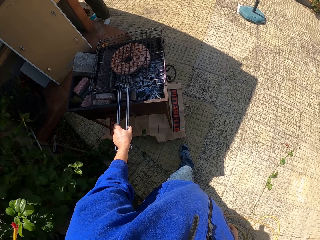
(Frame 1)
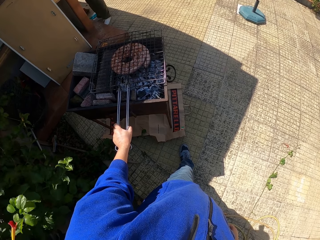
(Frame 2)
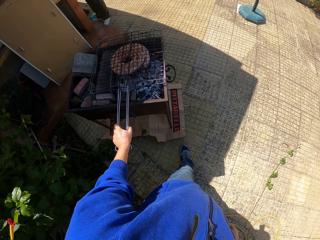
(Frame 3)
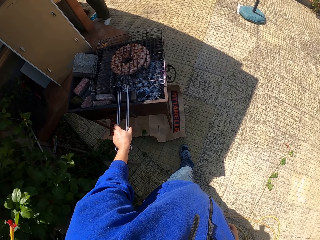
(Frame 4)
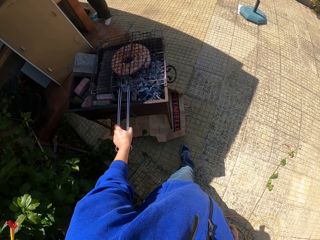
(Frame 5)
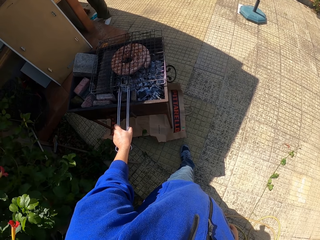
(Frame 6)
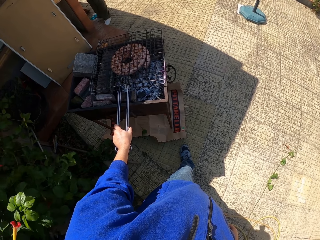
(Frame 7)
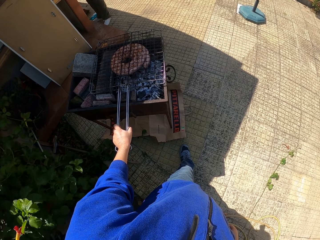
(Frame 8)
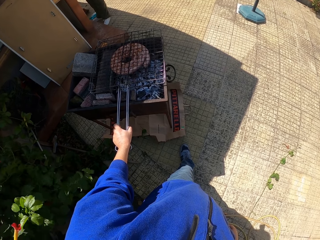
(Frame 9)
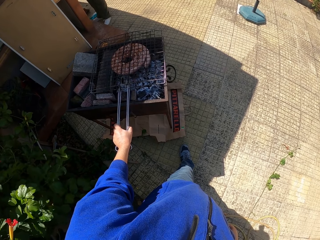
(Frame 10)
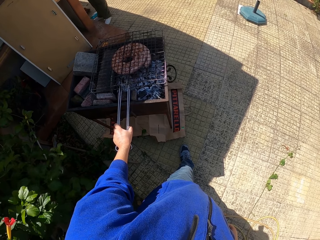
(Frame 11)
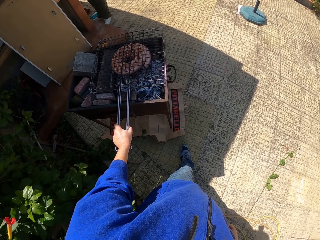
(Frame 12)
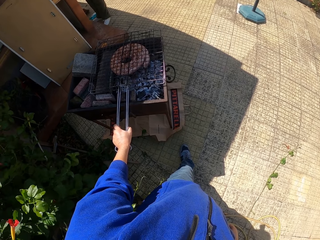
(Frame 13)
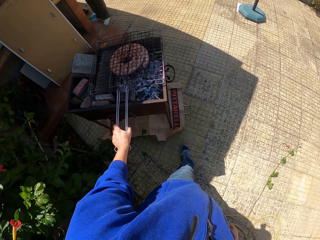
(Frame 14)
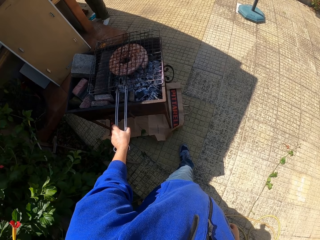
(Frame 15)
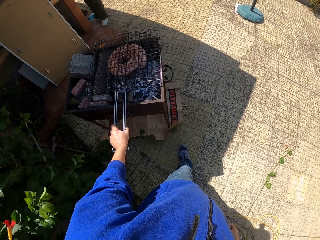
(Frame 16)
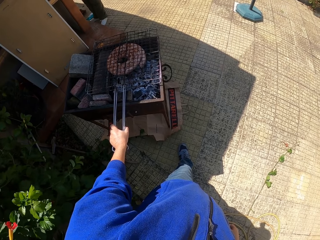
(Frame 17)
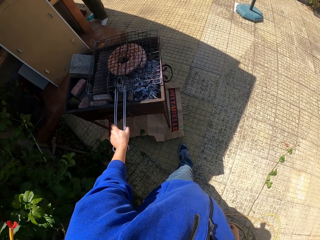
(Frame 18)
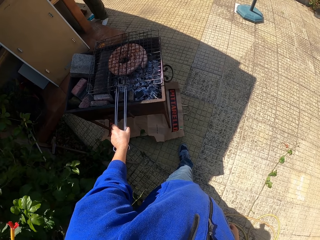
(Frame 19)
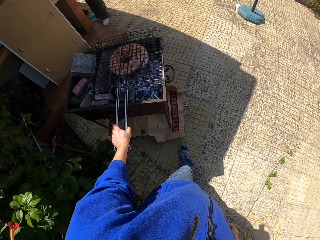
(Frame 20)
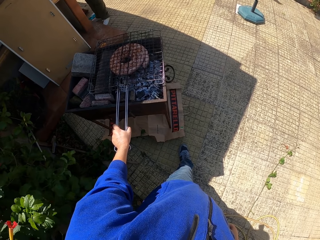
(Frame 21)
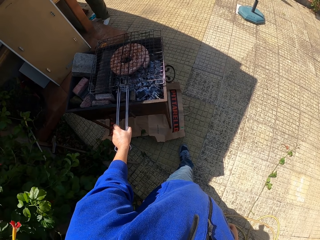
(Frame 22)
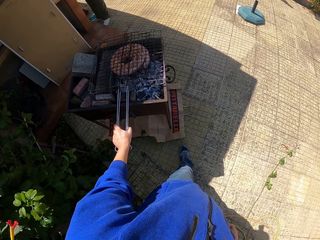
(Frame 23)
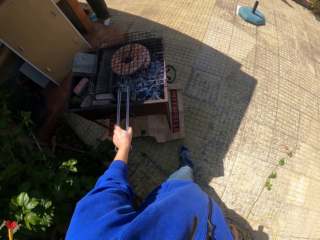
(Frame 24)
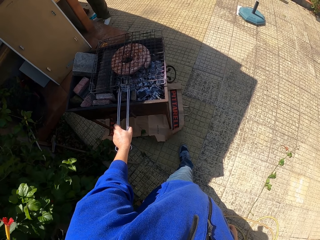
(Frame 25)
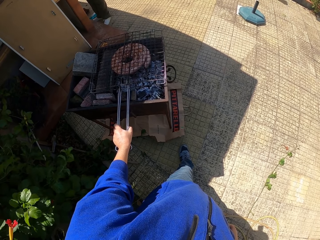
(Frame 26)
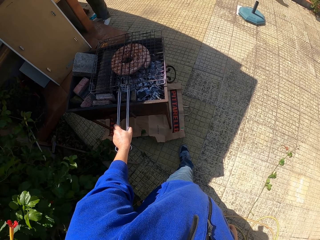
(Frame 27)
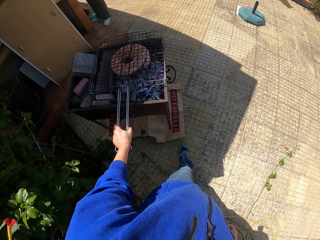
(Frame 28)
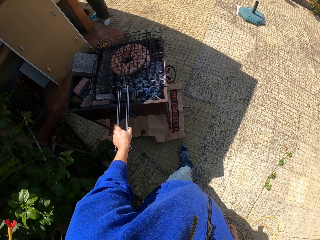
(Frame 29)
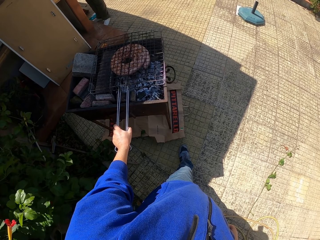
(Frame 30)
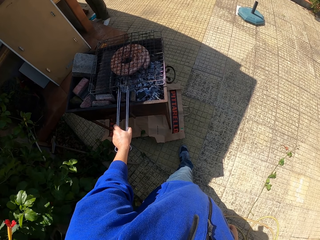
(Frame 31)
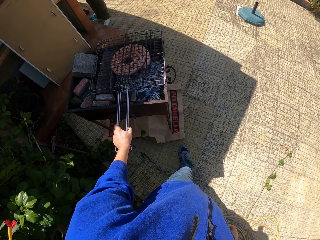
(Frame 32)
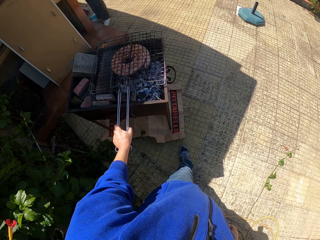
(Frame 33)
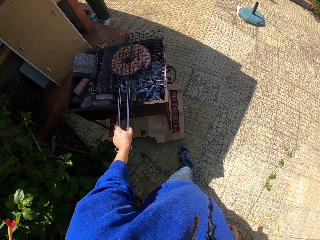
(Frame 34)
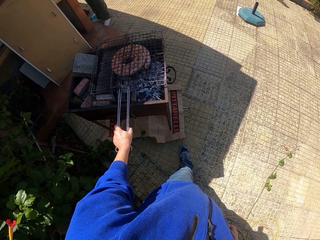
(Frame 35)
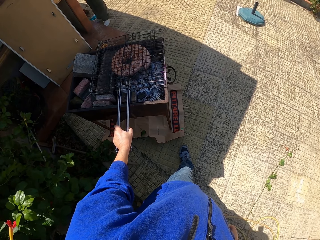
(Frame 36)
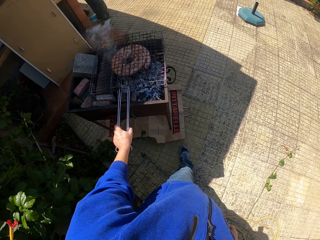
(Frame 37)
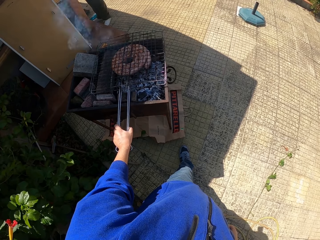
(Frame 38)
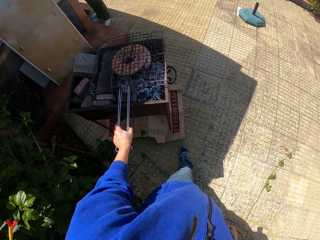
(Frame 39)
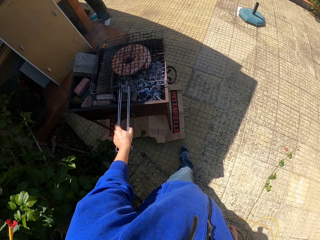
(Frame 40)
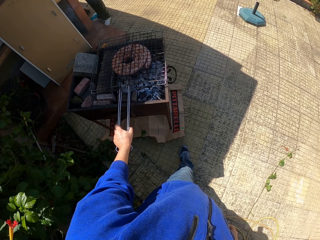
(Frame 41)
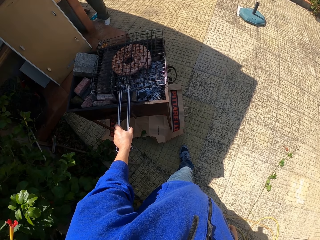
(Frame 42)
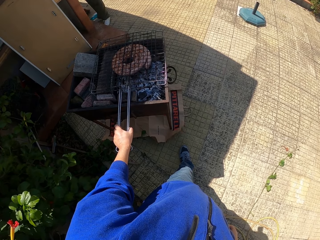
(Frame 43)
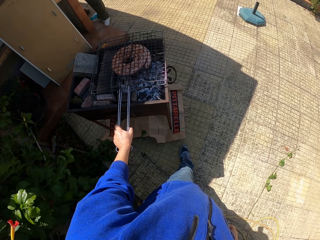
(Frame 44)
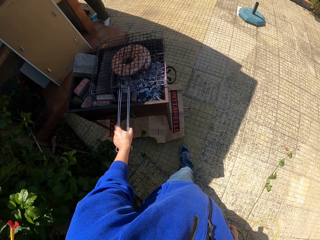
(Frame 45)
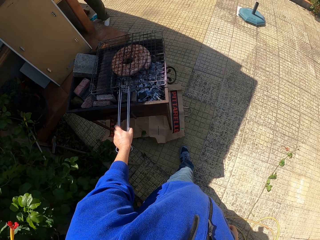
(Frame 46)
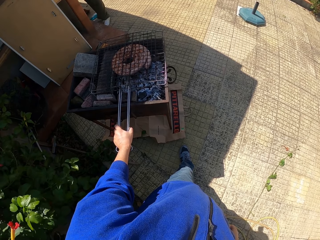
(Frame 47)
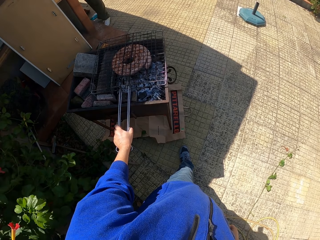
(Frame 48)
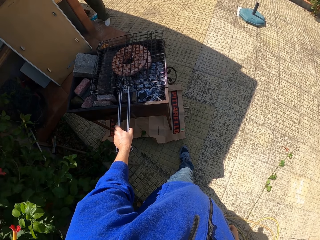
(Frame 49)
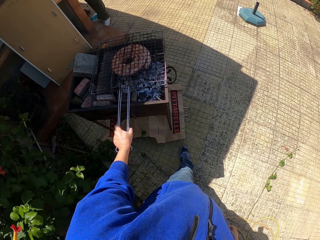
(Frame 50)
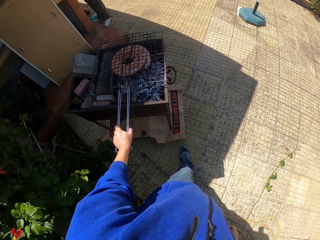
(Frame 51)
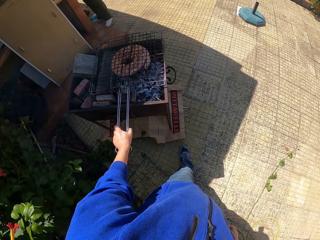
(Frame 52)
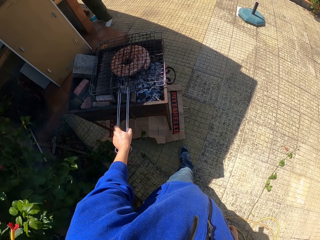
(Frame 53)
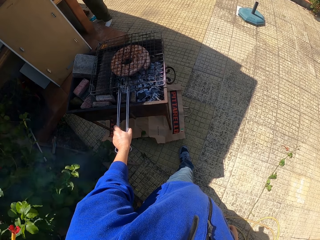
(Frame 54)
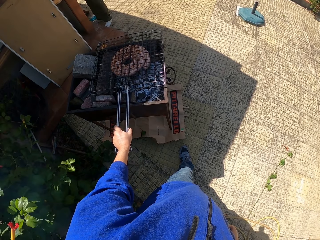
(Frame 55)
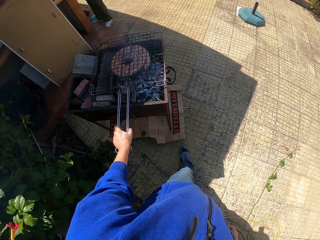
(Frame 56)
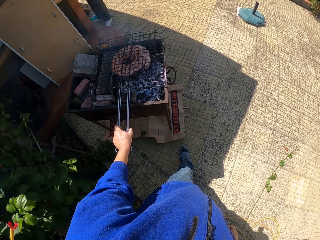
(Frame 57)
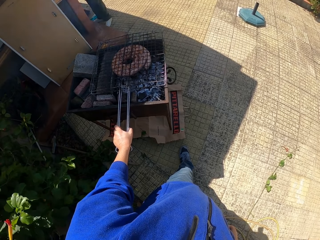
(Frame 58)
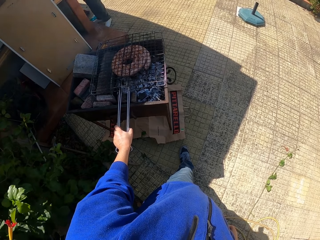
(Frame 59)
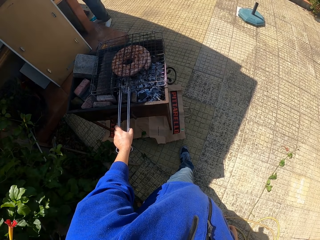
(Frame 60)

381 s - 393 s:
A lady moves around.

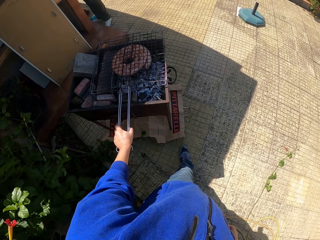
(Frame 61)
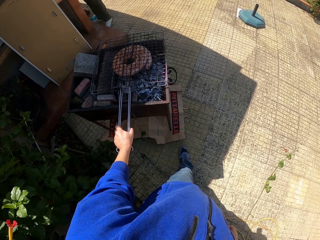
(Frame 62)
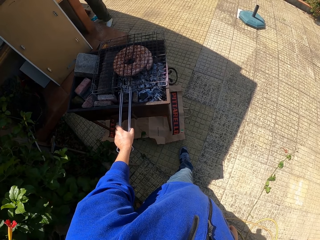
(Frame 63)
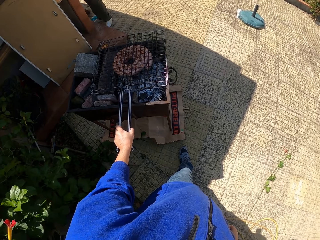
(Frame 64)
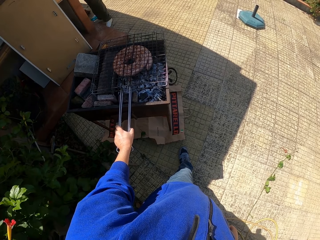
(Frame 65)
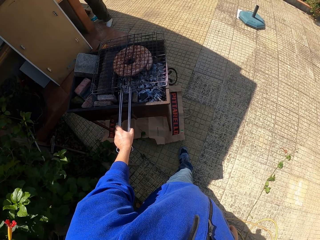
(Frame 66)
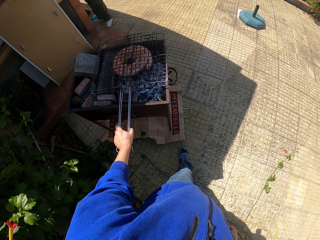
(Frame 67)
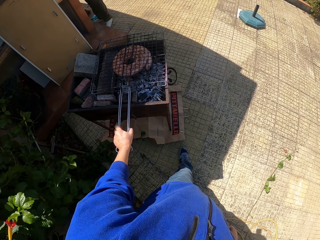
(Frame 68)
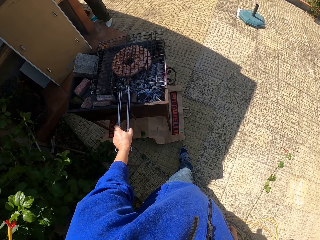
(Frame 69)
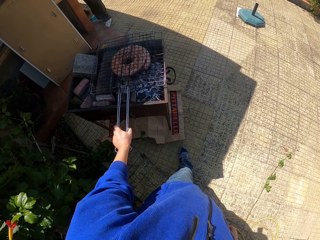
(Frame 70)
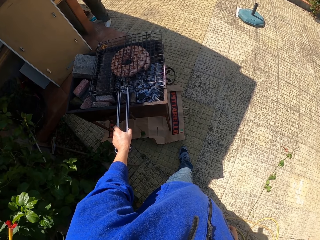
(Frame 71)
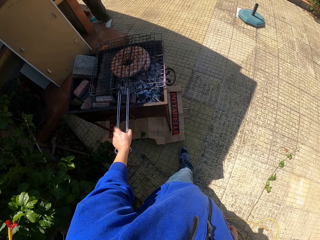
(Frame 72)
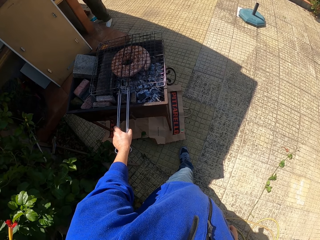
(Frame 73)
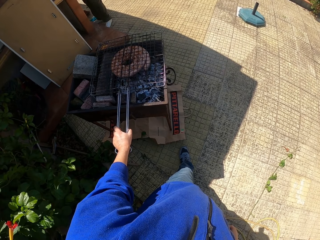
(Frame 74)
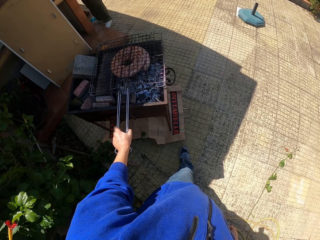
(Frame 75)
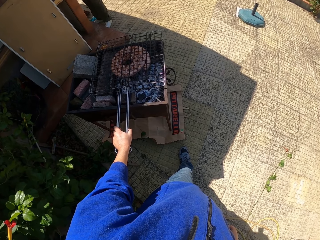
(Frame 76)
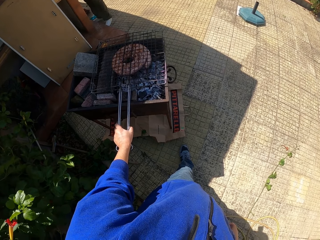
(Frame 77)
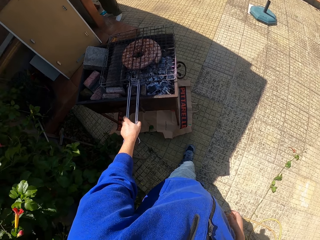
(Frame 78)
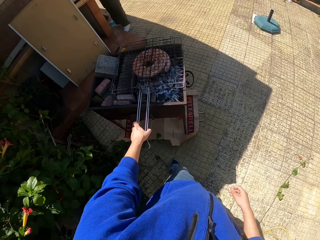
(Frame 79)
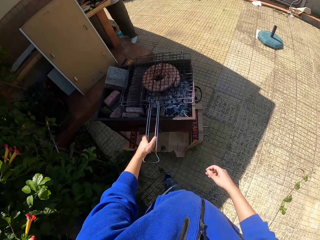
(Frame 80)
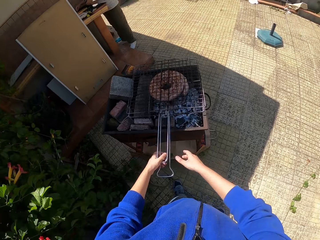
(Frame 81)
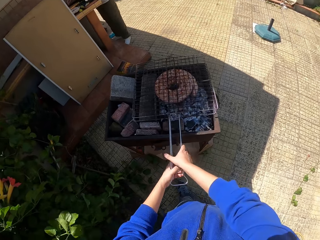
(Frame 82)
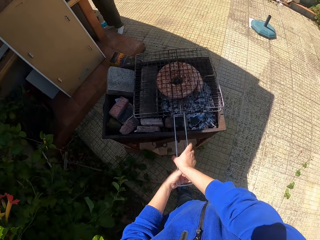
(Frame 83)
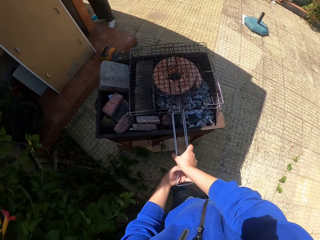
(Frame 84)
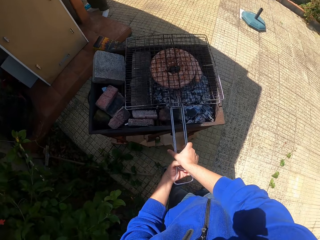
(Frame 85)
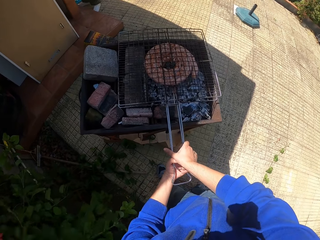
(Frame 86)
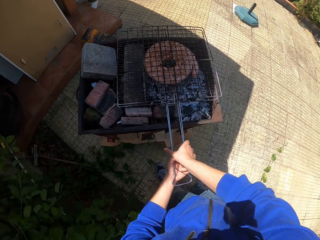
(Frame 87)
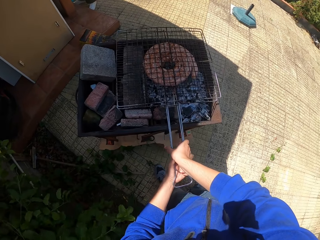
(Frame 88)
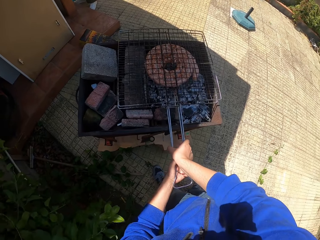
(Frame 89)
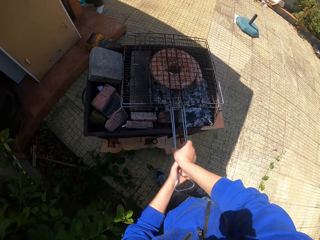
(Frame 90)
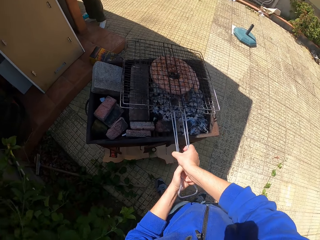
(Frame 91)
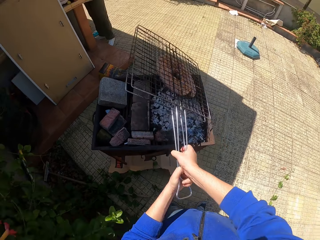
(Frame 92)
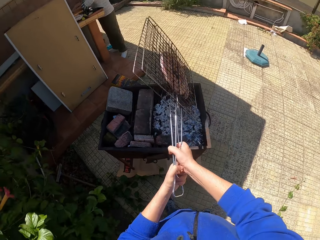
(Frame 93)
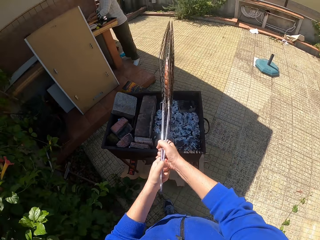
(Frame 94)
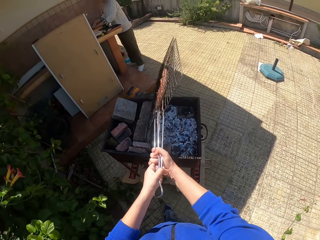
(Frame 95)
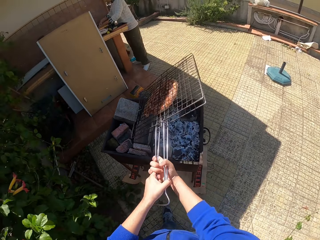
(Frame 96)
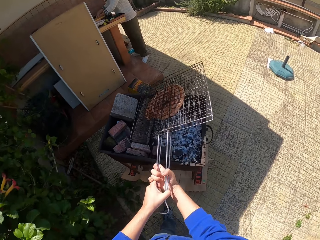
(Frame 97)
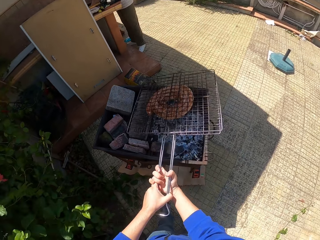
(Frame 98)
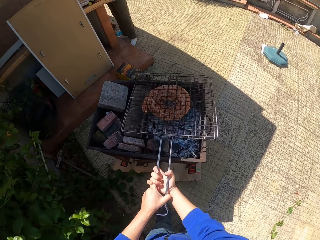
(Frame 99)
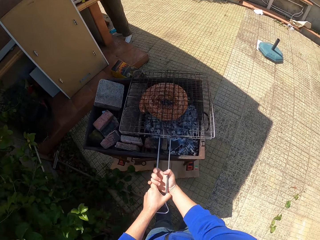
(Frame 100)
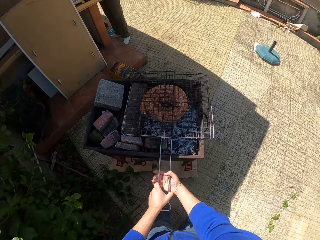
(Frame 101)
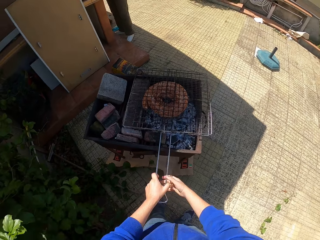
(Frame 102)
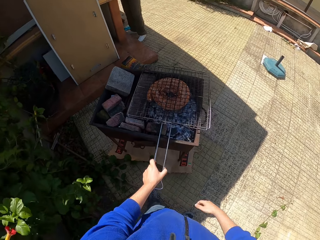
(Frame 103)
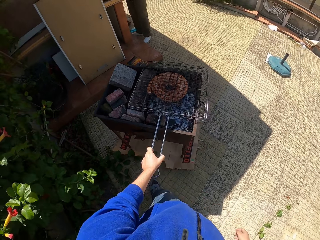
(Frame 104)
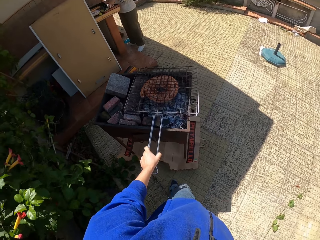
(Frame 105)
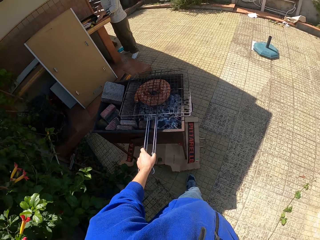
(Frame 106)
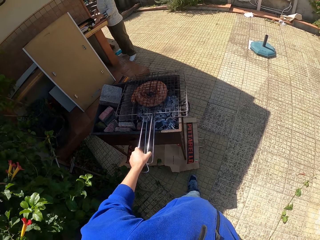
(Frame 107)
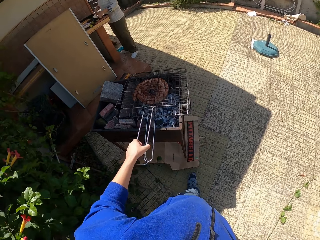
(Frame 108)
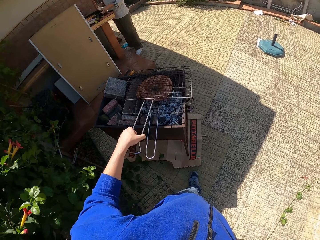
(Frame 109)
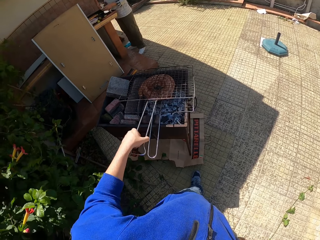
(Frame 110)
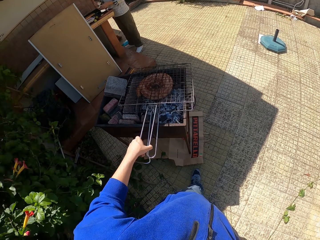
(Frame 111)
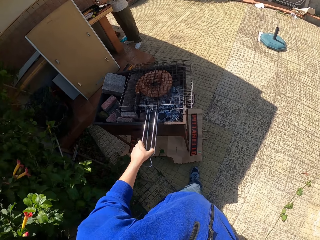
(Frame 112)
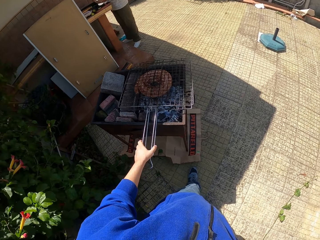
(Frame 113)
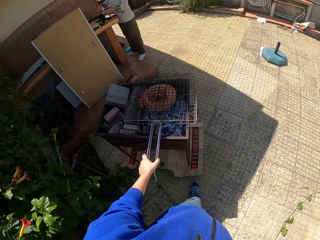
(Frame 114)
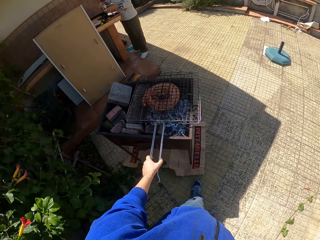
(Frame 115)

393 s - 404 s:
The camera wearer moves forward. He flips the grill grate with both hands. He holds the grill, presses the grill, and lifts the grill. He puts the grill on the fire. He opens the grill grate with his left hand. A lady picks something. The camera wearer lifts the grill. He closes the grill grate with his left hand. He lowers the grill.
